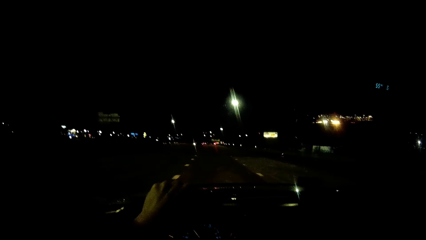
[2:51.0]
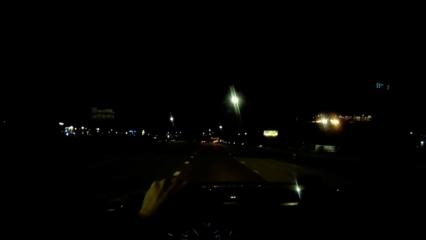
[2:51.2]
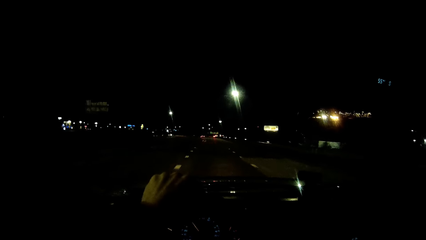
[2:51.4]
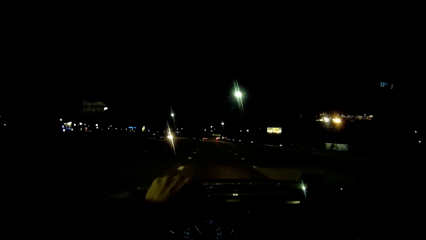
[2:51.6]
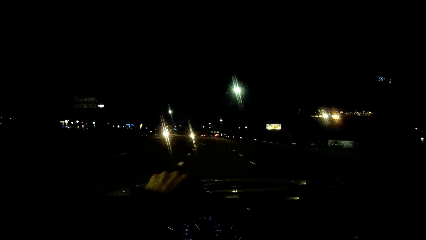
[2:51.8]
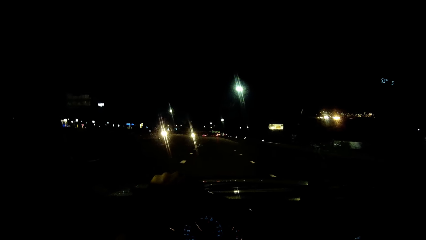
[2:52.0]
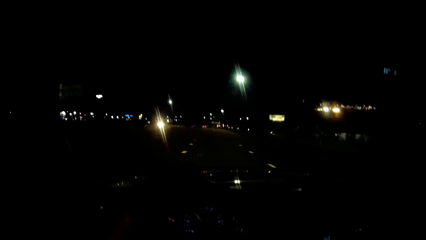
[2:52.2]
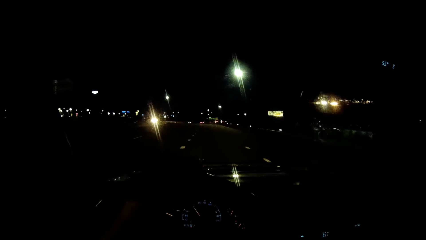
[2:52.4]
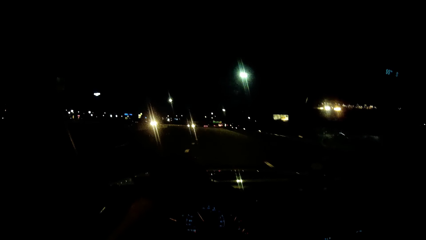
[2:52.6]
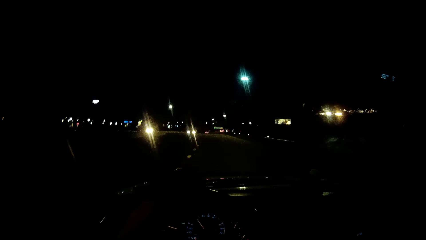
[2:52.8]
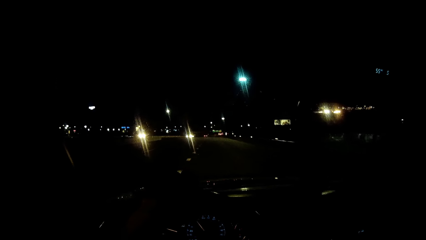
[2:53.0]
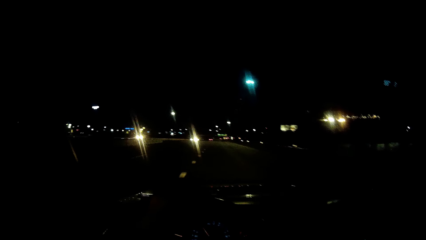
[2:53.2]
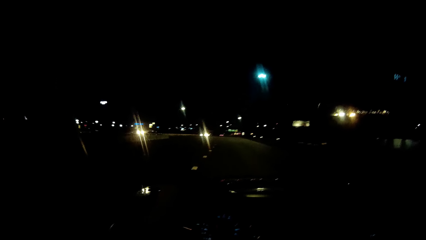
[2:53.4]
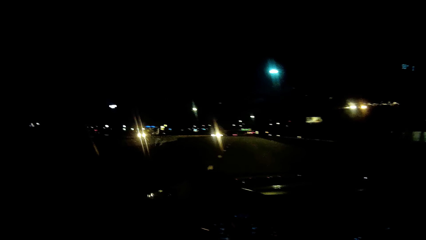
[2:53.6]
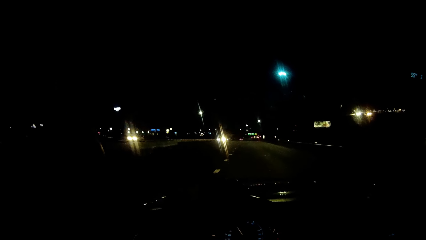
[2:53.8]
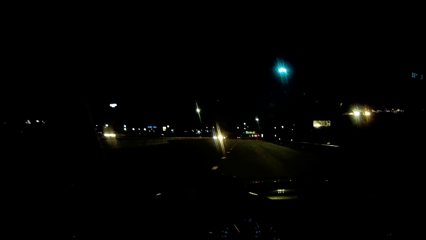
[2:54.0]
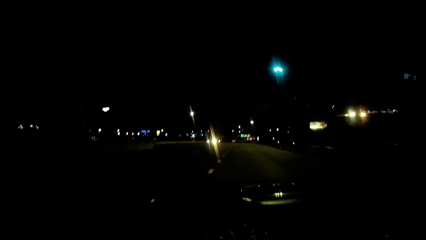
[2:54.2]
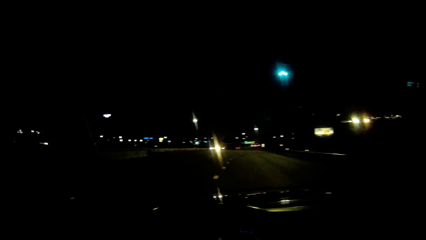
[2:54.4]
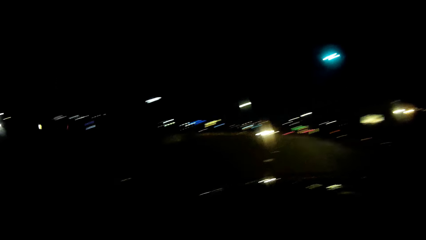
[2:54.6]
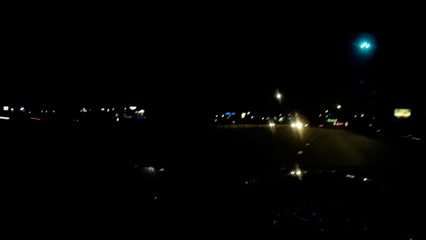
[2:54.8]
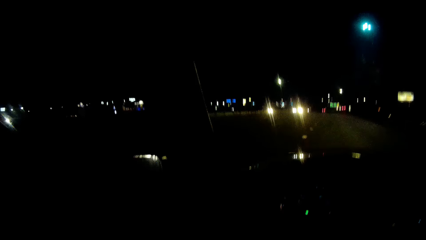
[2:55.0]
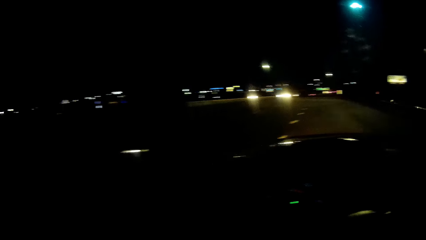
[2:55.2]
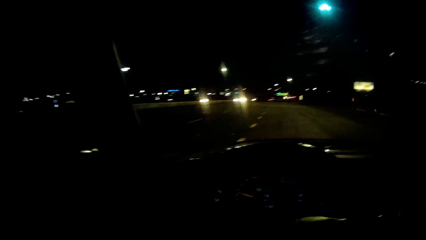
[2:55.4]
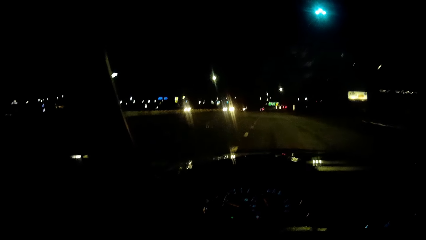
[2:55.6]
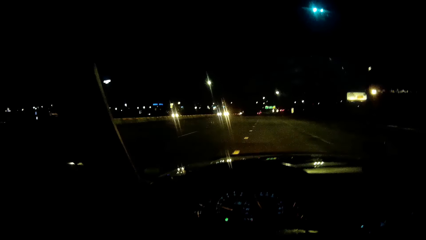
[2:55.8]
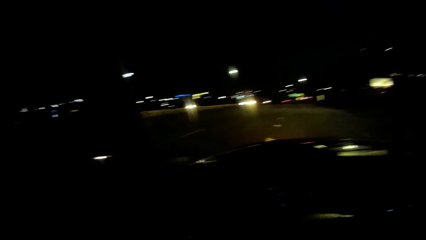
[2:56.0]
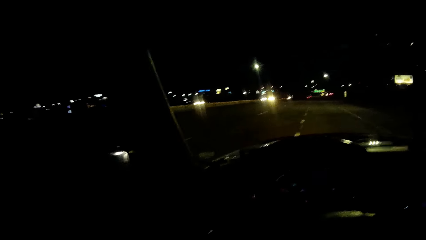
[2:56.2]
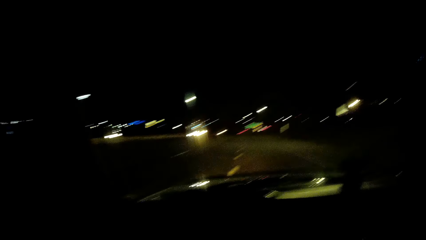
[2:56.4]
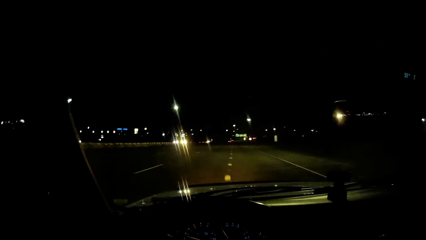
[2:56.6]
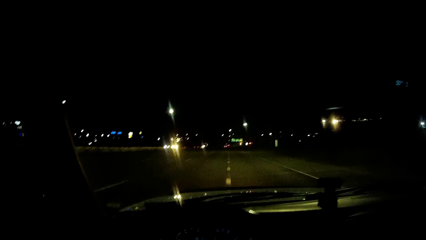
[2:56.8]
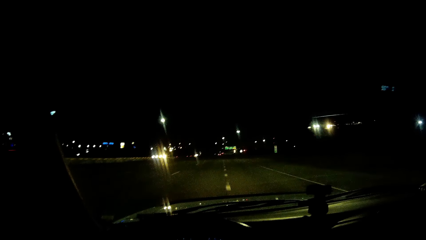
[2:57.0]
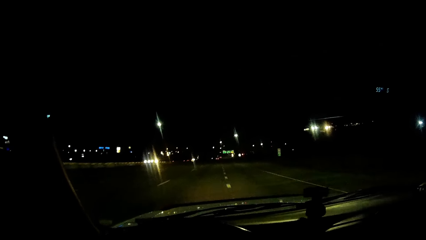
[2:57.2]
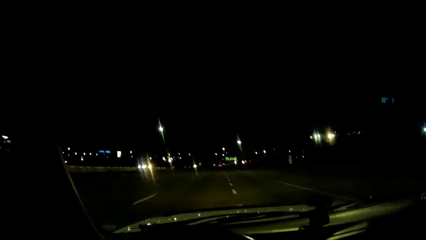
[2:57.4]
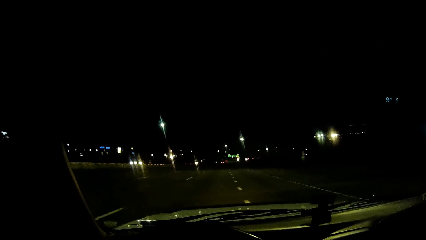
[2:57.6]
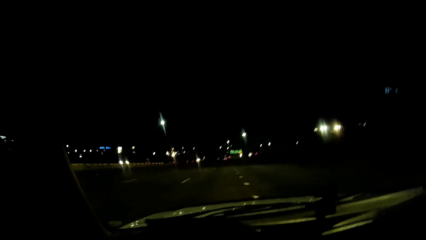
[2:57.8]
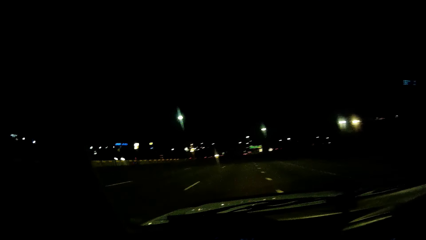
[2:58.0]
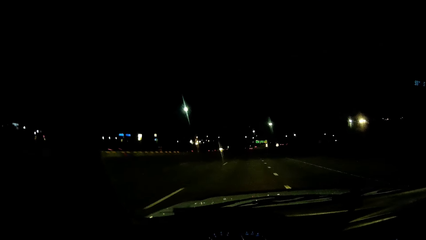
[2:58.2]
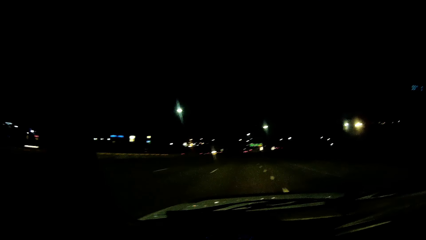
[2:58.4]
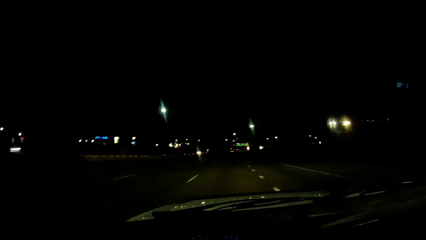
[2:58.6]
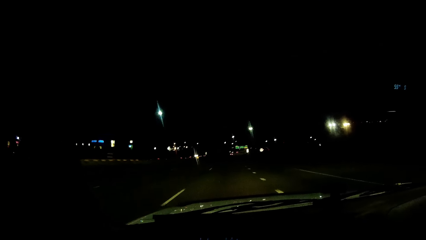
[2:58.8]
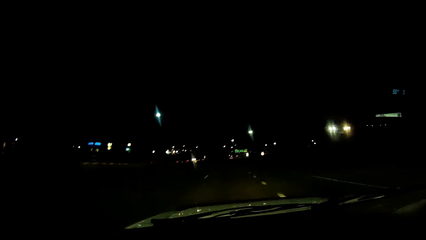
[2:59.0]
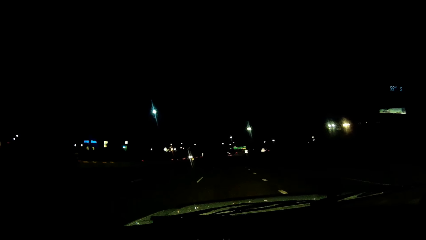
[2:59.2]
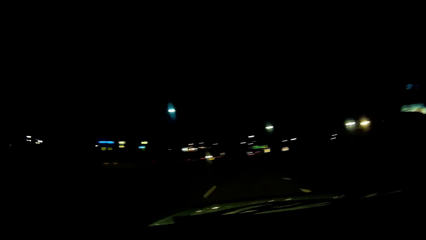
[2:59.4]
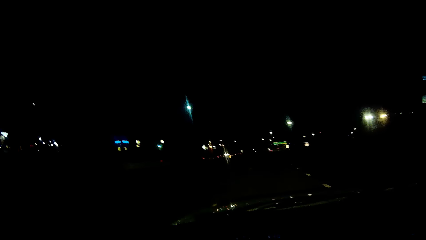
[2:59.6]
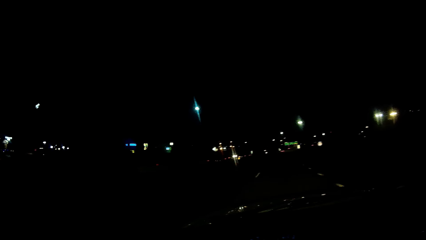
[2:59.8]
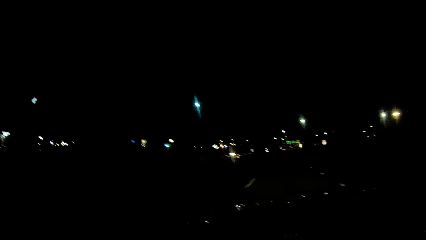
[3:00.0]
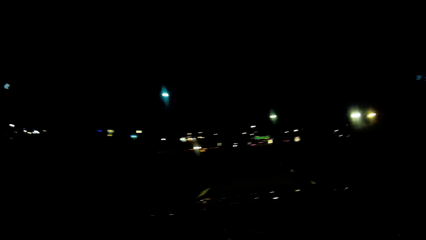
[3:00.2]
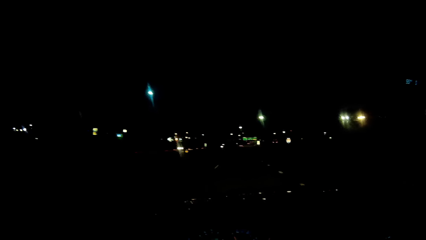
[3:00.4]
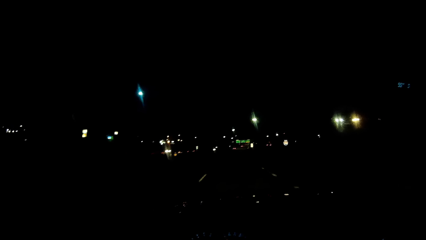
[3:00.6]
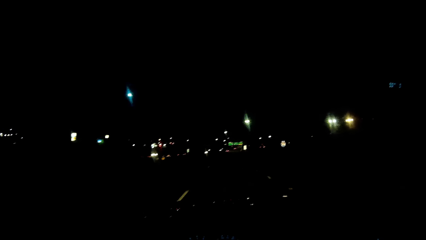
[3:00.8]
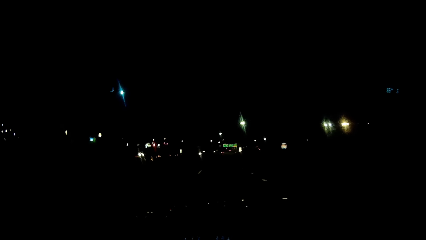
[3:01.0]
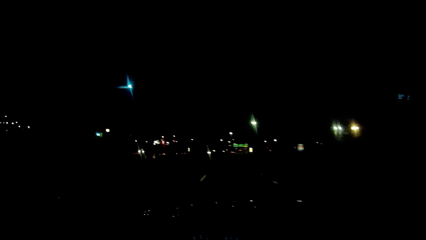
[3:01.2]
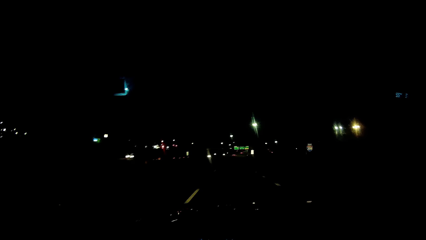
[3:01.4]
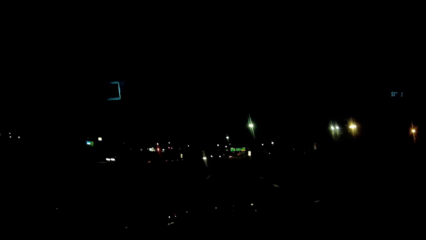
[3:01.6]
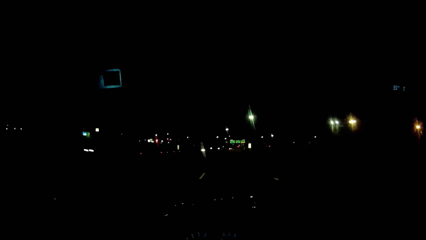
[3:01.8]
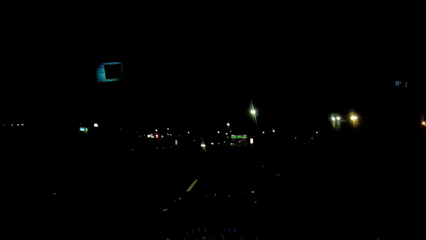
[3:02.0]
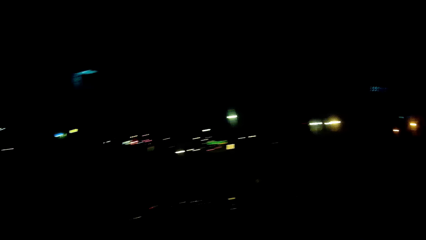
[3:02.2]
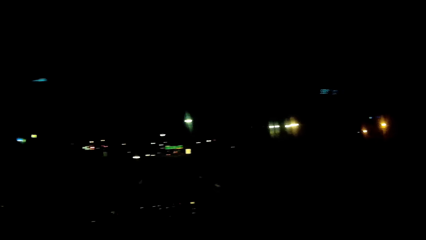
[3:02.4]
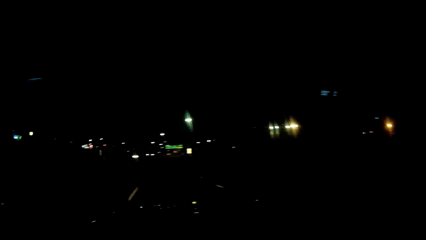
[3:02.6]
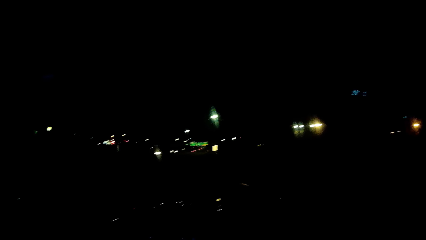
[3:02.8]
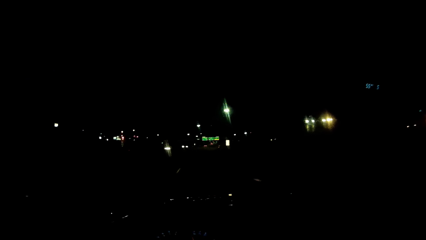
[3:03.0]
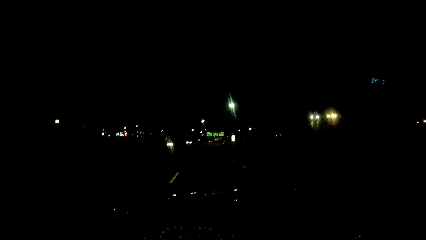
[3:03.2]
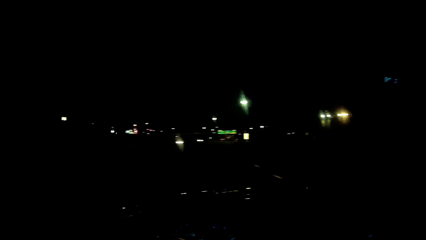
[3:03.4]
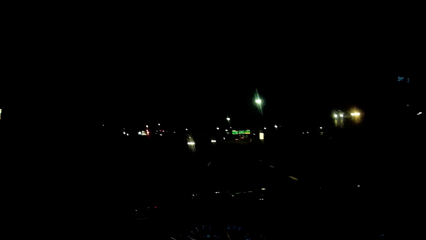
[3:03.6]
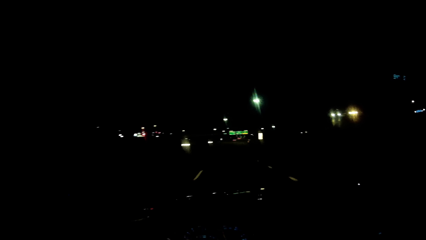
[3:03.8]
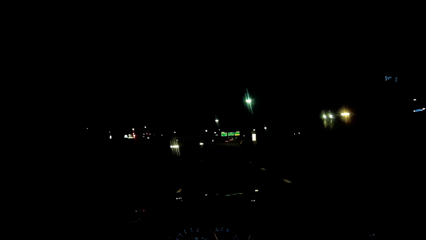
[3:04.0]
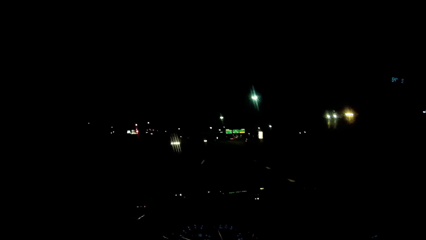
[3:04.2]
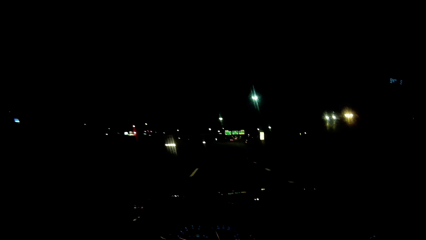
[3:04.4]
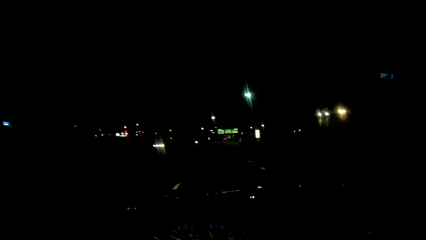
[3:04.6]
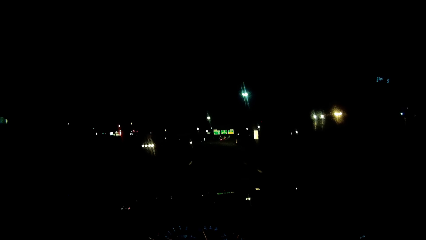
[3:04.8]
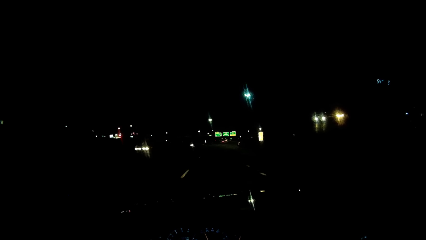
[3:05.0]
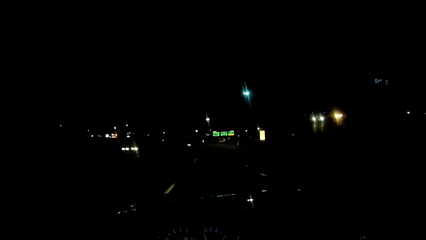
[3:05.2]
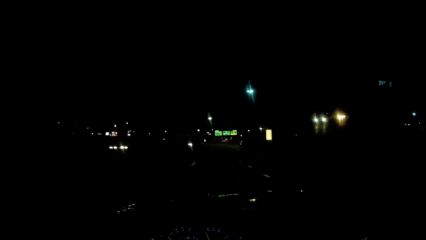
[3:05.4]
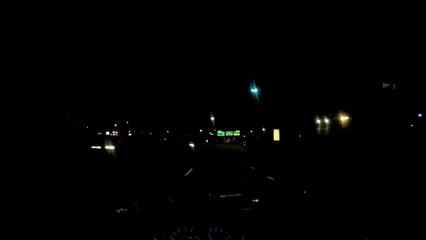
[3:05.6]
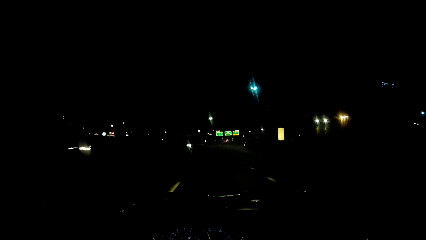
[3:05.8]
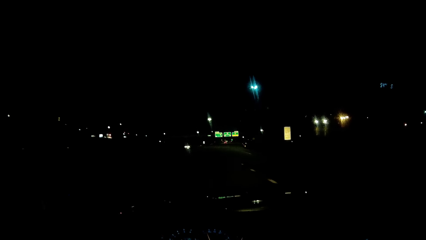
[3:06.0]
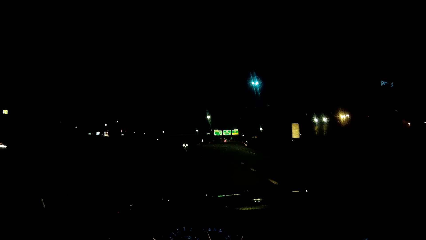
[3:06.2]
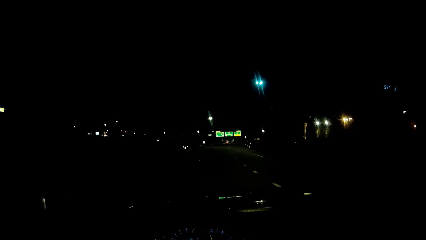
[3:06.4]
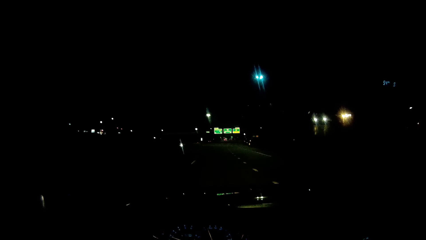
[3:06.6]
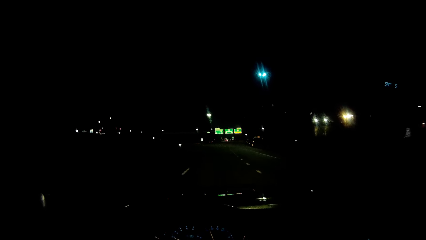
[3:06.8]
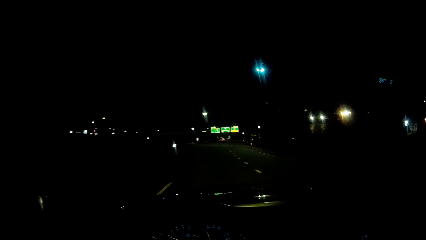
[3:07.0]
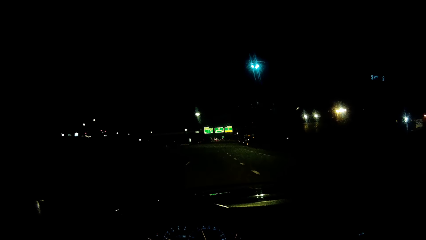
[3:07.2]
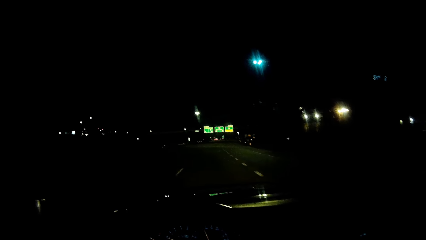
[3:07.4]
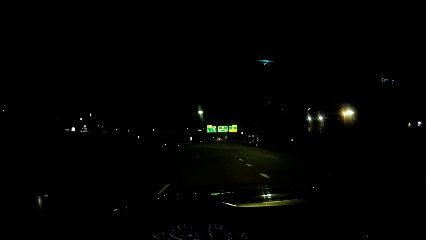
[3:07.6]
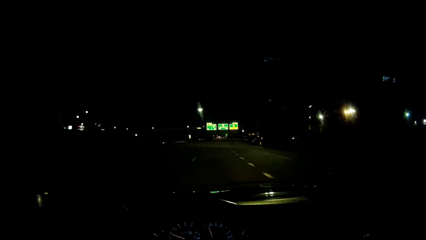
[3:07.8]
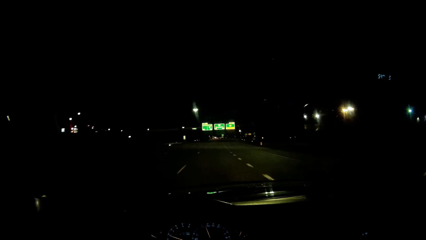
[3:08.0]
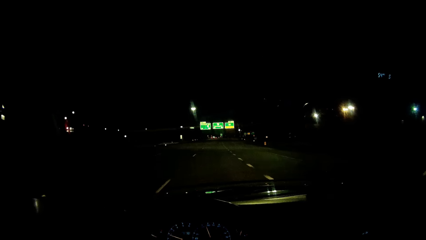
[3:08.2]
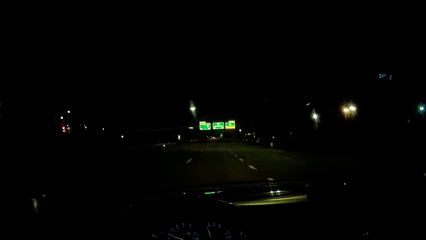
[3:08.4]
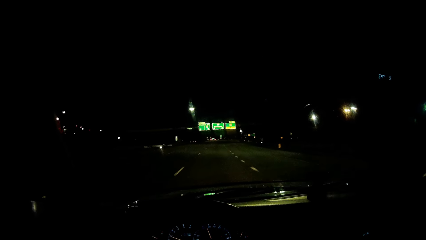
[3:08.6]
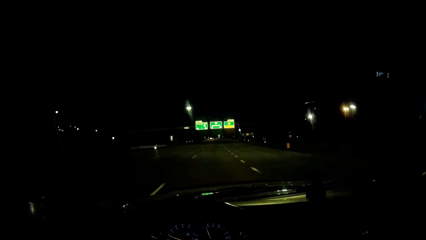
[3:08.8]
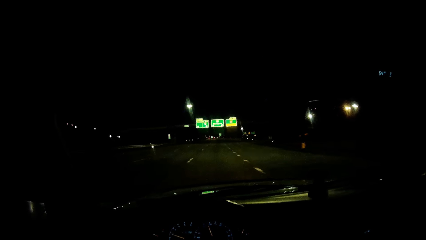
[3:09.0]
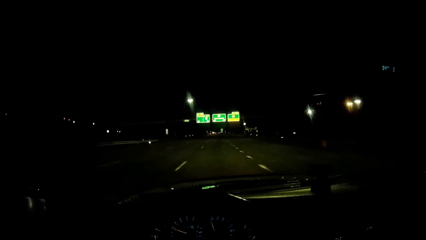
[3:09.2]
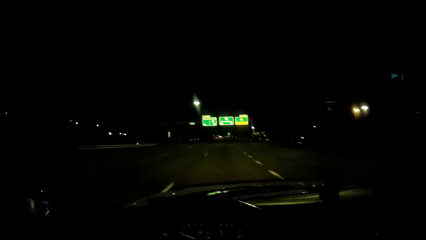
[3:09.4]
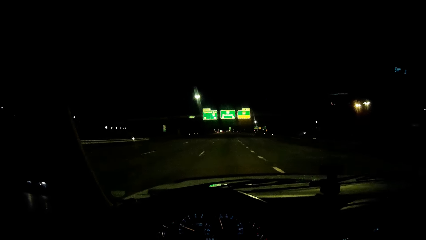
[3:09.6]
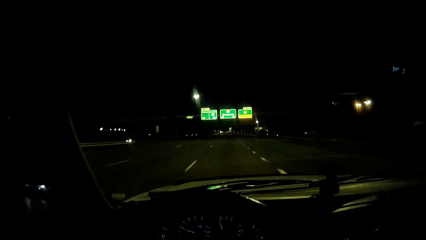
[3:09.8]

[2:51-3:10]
The camera wearer drives past another car repeatedly.
